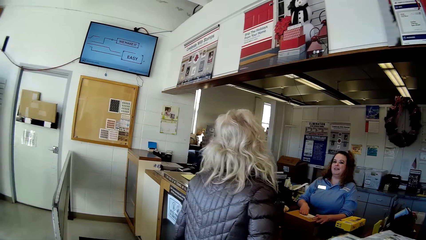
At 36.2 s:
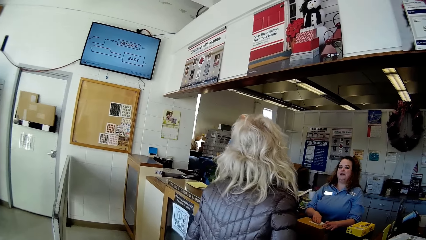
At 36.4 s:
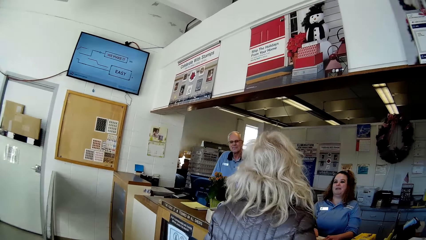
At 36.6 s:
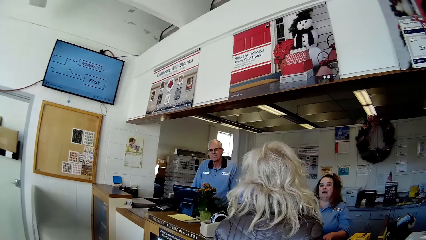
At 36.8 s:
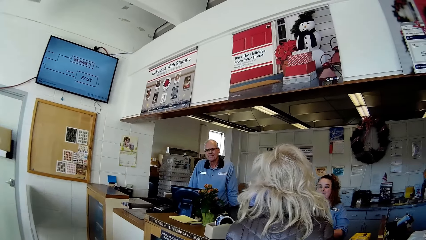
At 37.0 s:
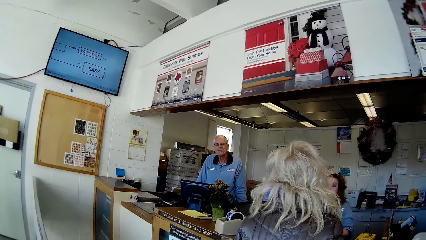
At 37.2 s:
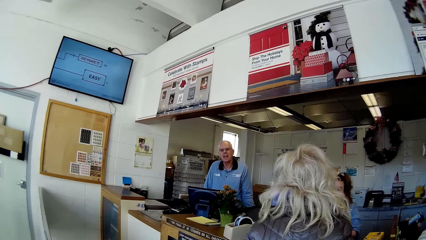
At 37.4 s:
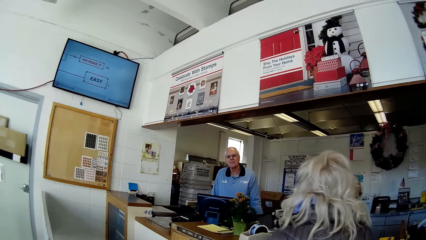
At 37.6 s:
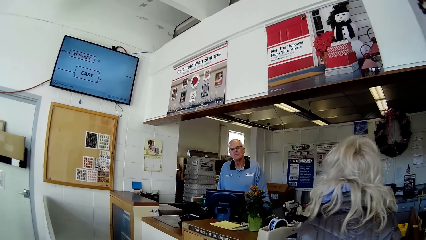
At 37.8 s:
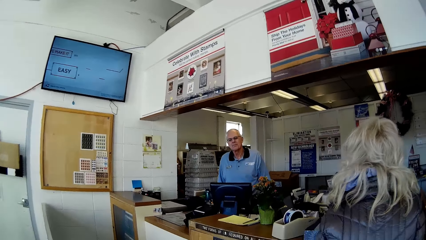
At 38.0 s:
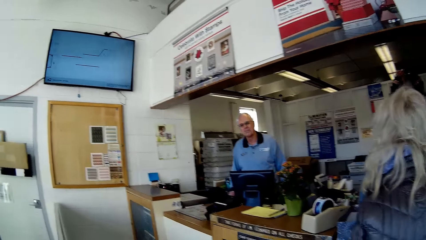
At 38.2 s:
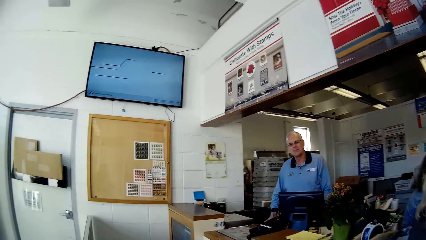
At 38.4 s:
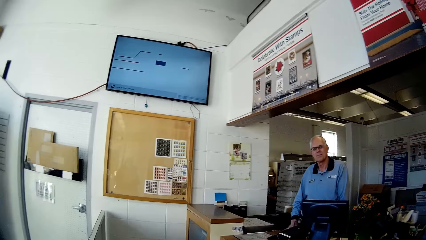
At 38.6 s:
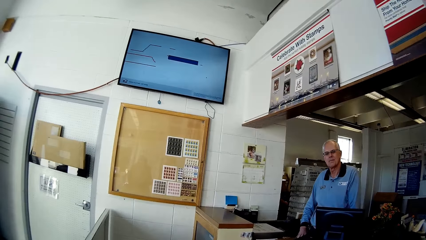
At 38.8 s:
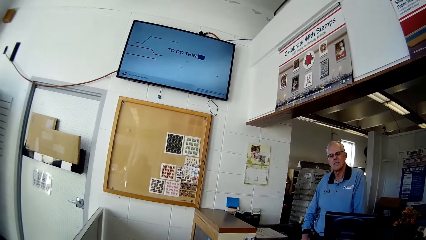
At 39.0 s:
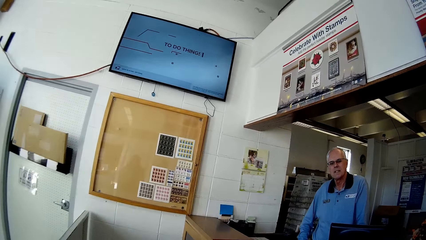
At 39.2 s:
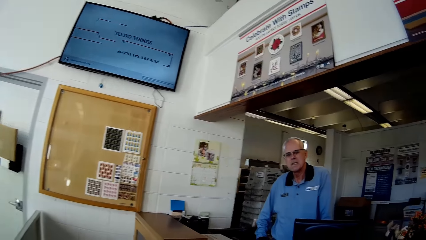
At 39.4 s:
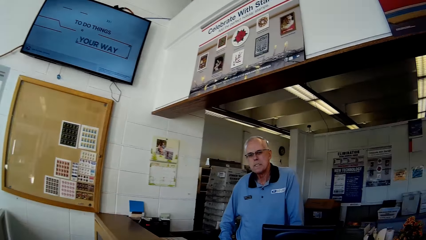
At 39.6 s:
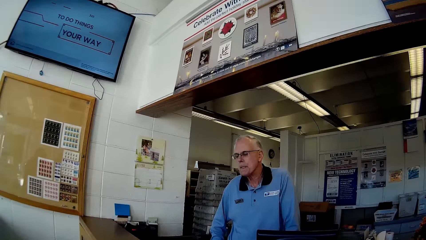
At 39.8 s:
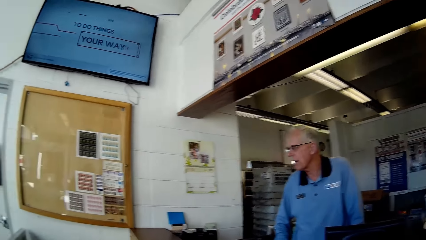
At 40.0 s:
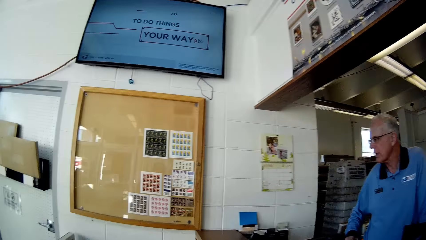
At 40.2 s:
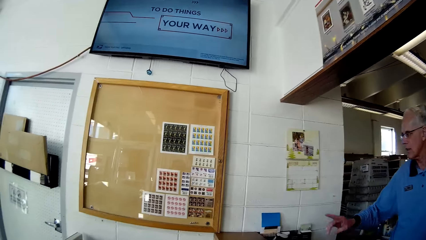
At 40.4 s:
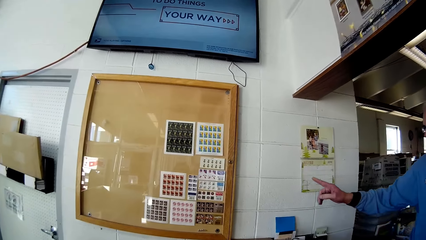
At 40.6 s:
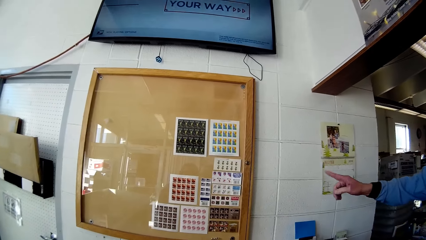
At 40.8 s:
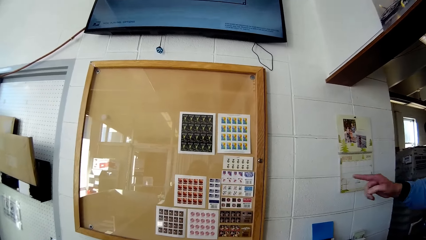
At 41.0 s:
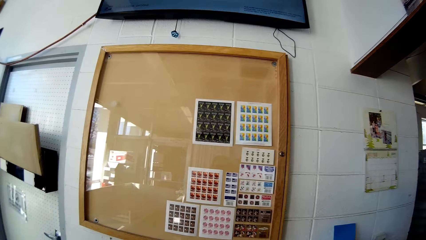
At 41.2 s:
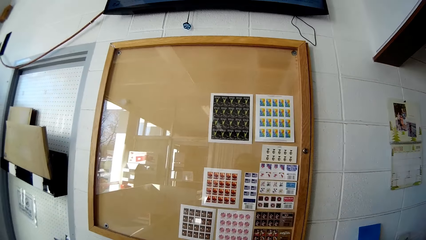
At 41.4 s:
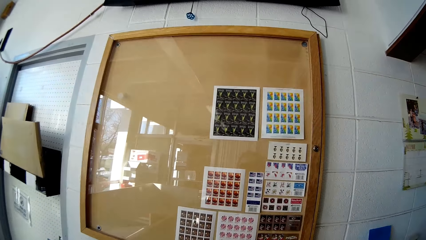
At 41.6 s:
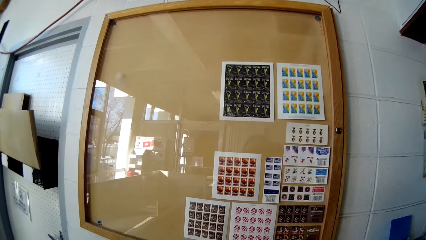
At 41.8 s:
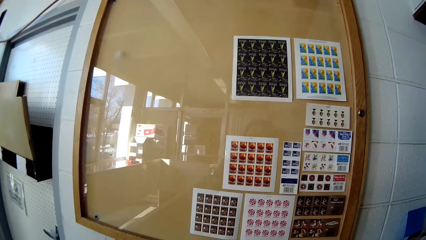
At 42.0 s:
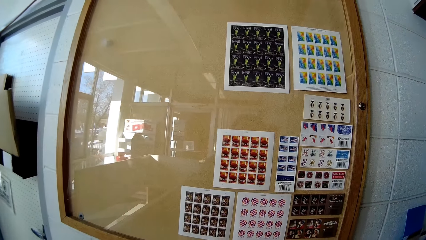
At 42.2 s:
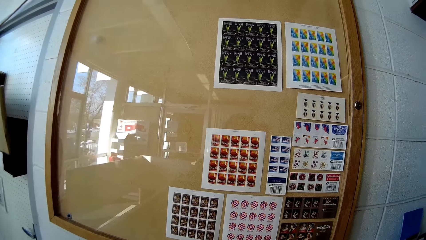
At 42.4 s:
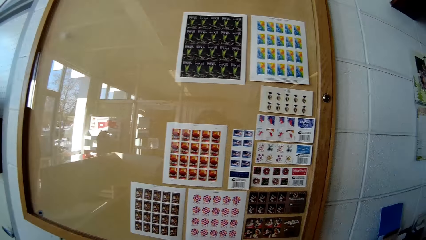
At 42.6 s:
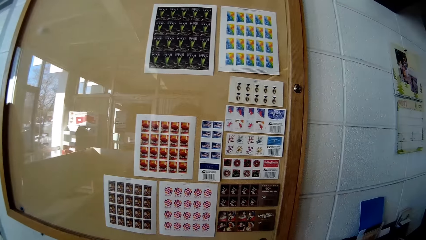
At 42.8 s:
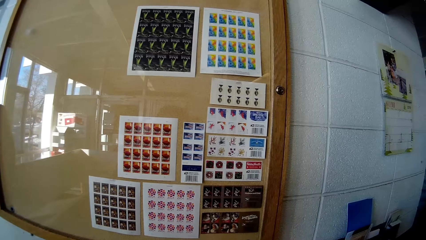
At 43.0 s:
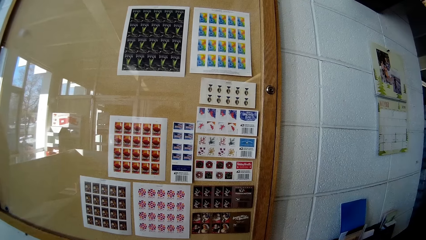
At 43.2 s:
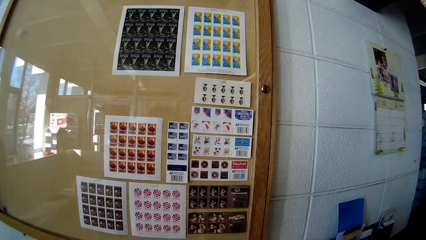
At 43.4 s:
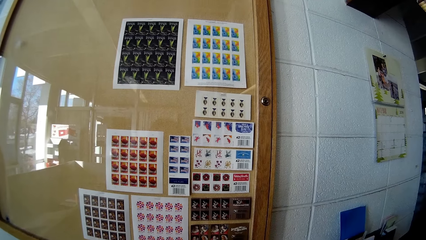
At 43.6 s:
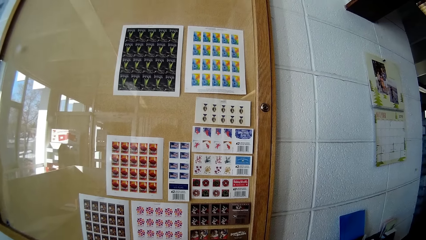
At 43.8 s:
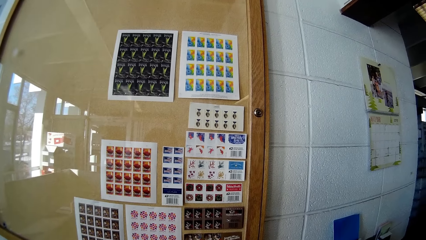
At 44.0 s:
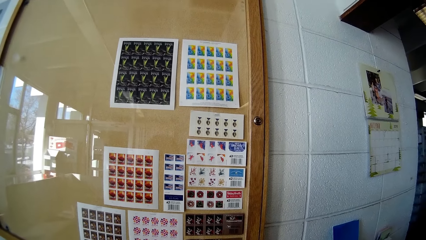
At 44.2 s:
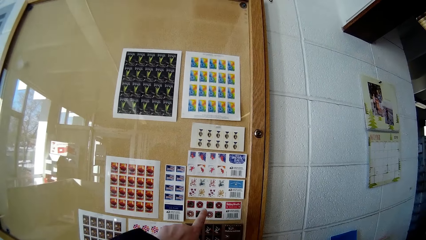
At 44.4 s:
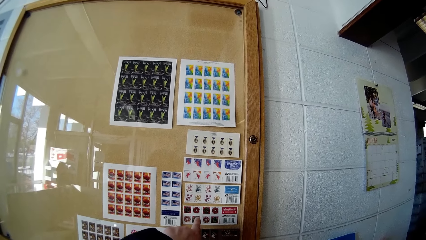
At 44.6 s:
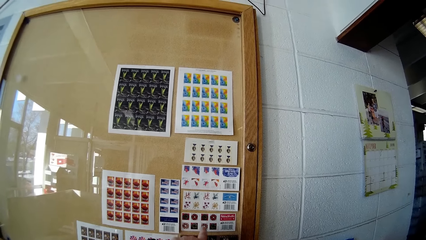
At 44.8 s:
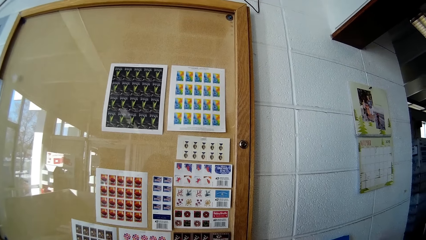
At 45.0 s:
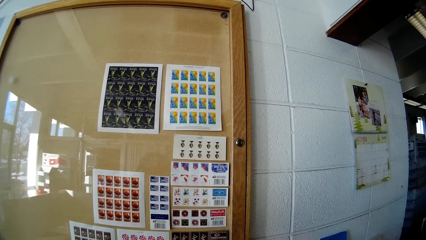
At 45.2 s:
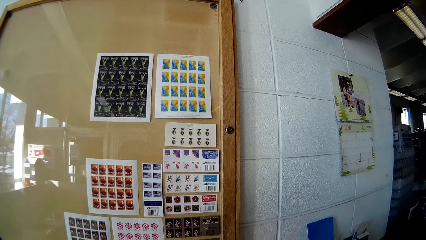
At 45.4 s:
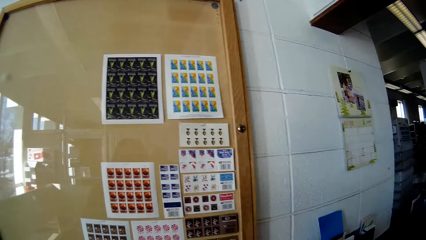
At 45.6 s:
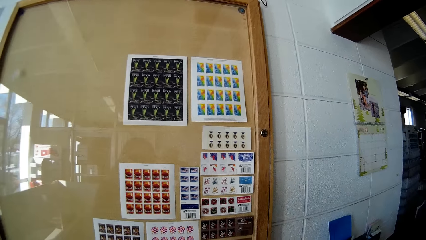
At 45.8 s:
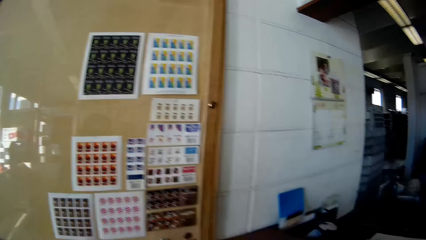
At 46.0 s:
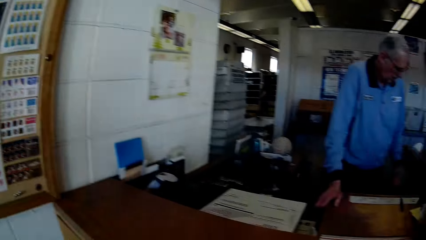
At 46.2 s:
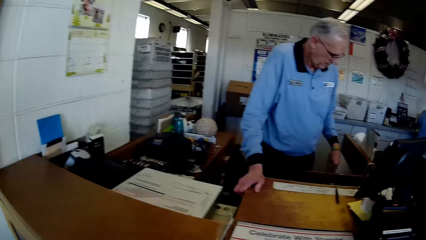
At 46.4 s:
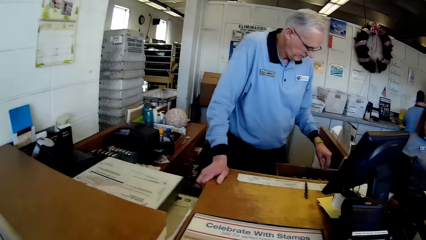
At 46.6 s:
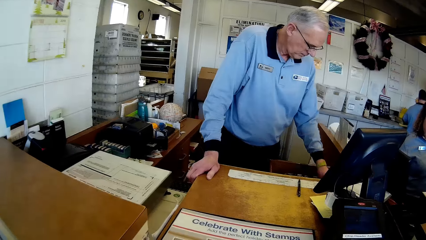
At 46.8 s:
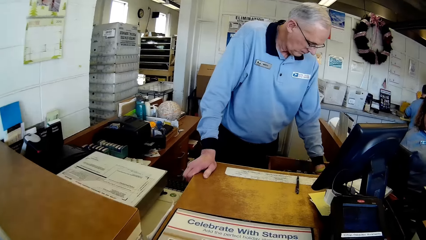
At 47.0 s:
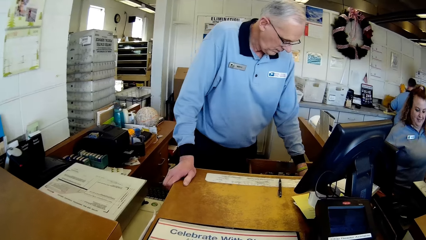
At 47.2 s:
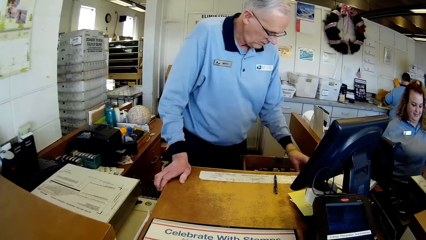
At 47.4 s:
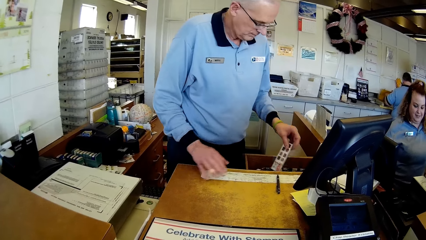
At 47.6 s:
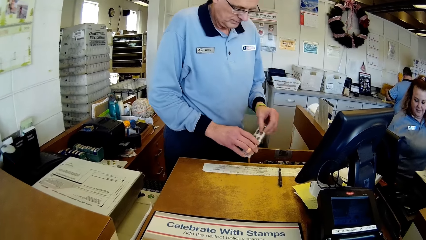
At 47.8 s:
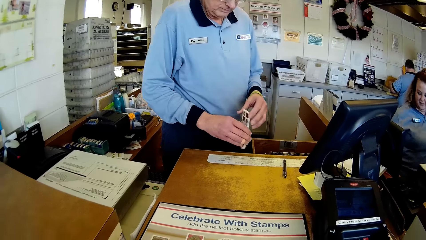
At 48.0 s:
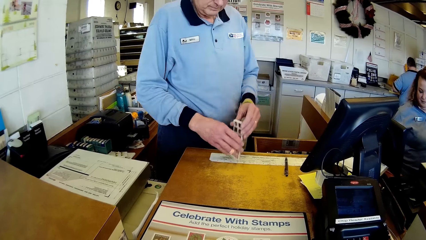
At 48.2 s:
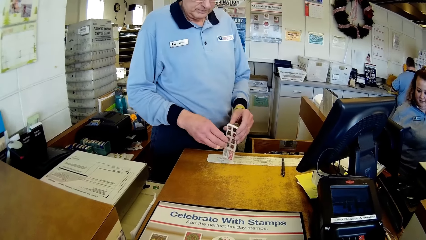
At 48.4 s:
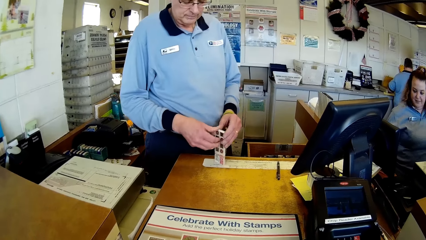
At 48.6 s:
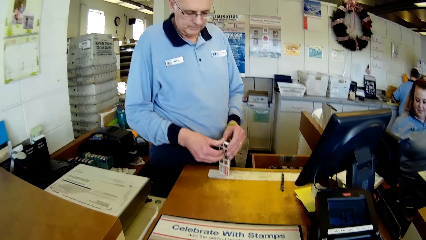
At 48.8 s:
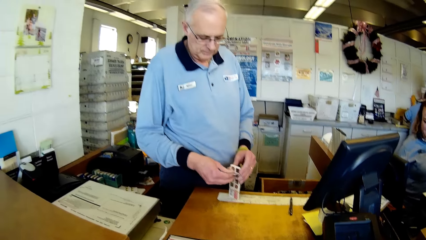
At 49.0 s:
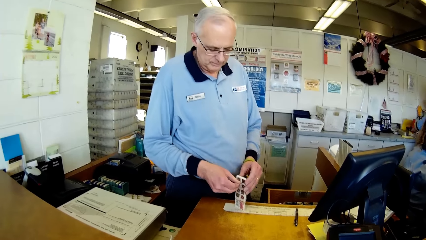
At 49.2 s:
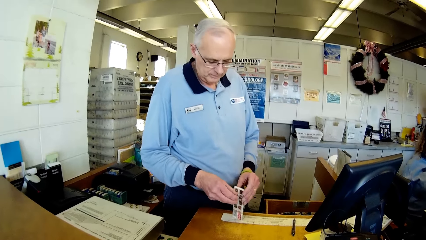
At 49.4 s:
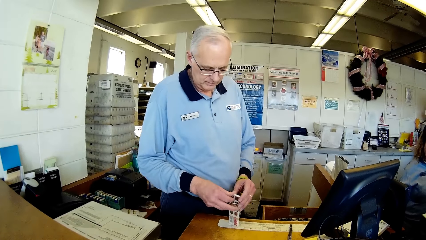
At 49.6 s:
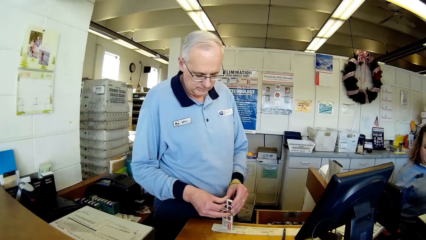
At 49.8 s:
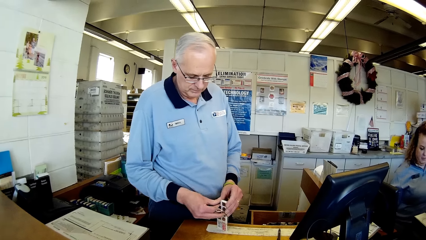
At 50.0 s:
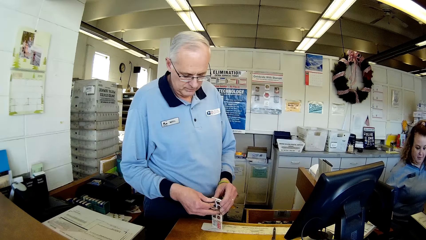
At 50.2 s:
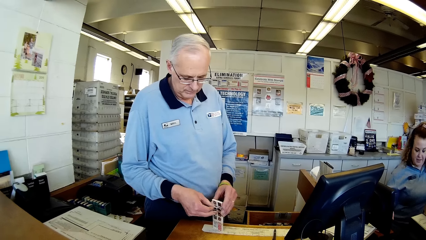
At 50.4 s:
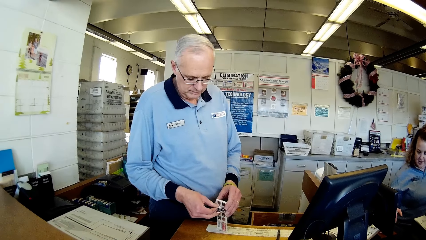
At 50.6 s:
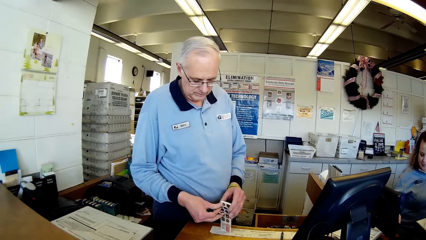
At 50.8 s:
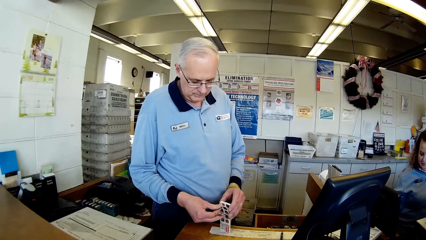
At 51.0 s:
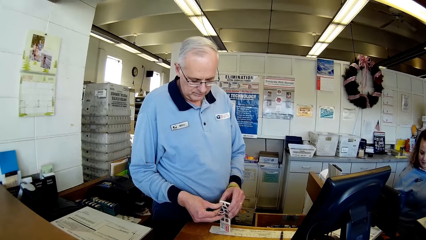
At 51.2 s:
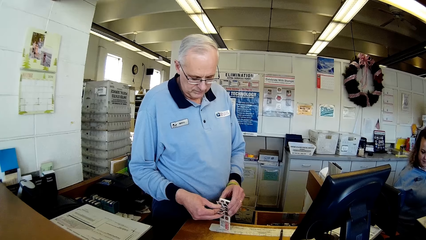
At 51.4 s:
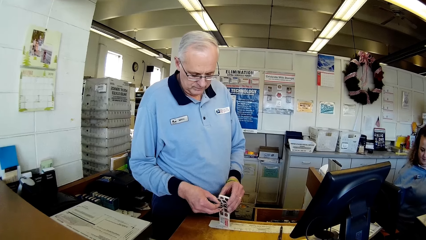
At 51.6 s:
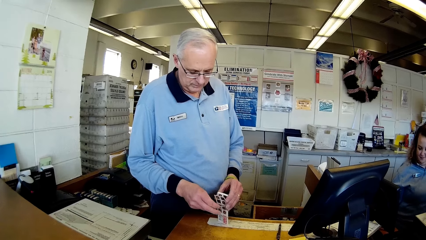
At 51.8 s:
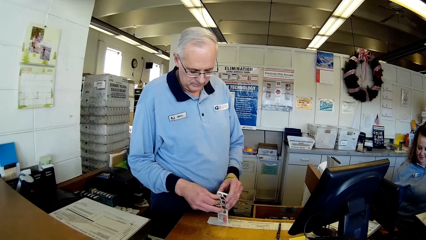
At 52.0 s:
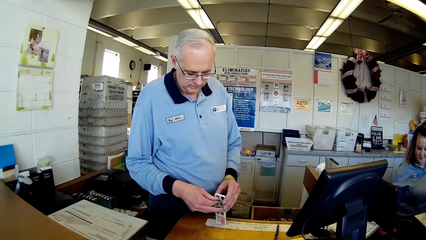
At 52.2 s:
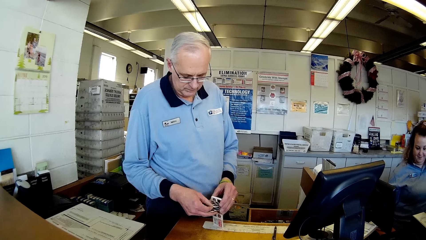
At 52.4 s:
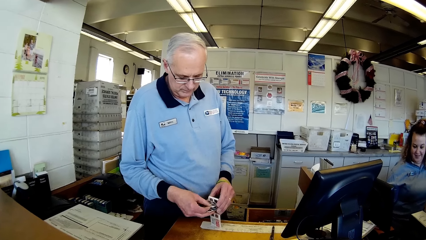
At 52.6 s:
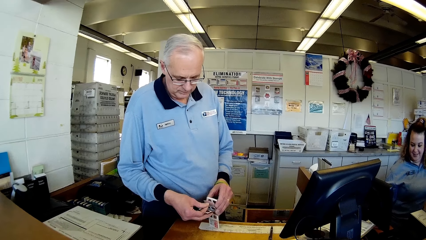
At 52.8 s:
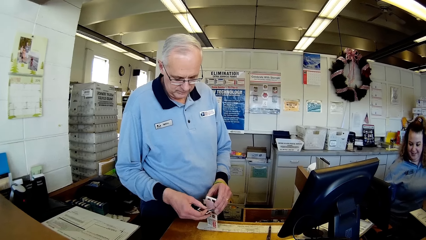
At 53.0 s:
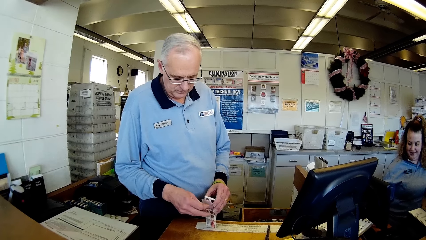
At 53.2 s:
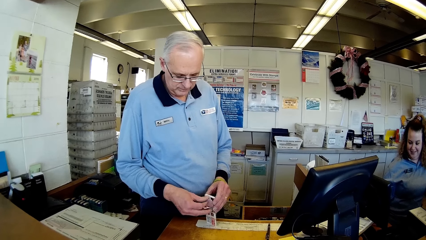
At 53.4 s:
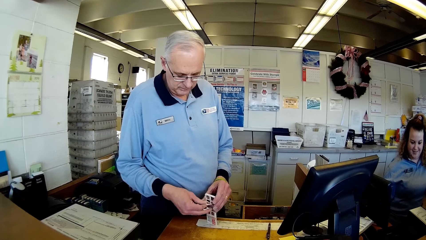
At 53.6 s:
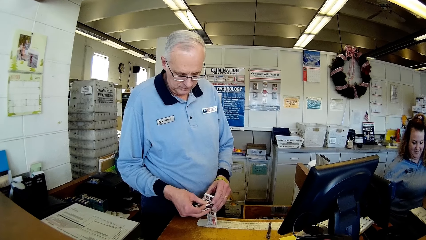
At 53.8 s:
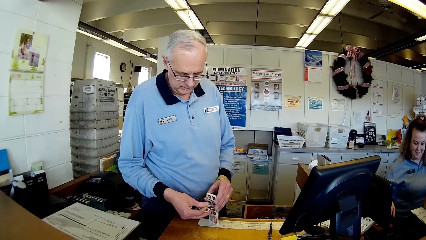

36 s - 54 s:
The woman interacts with someone. A man converses with the camera wearer. The camera wearer points at the wall with her left hand. The man holds the stamps.
